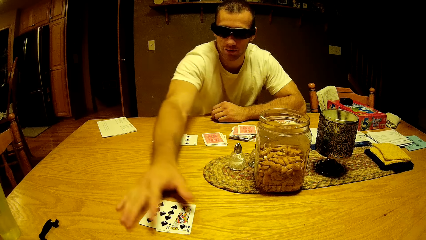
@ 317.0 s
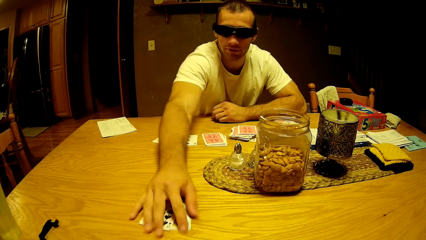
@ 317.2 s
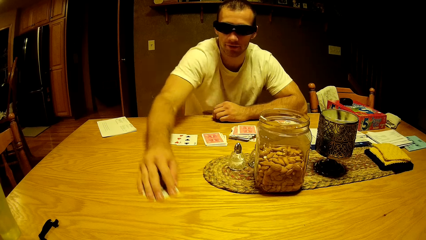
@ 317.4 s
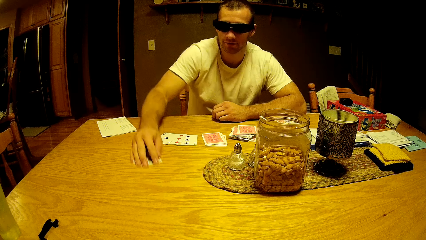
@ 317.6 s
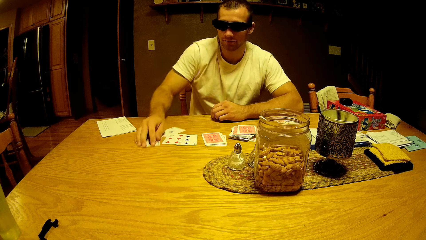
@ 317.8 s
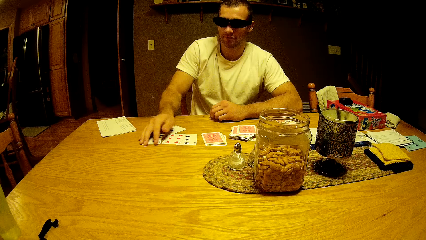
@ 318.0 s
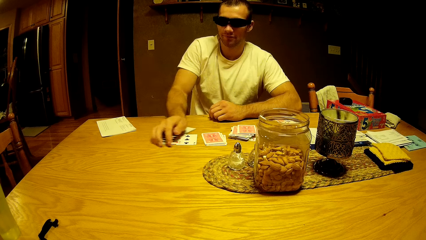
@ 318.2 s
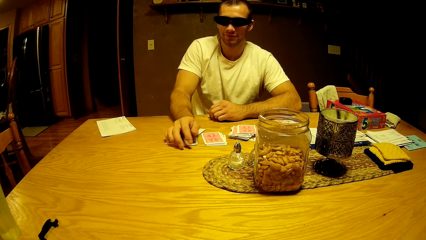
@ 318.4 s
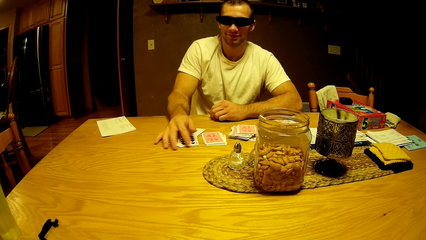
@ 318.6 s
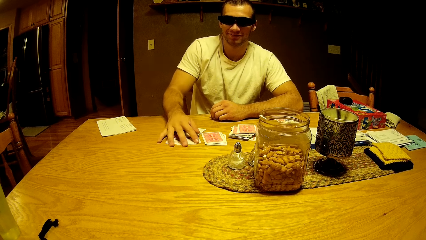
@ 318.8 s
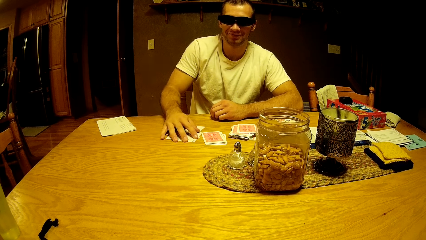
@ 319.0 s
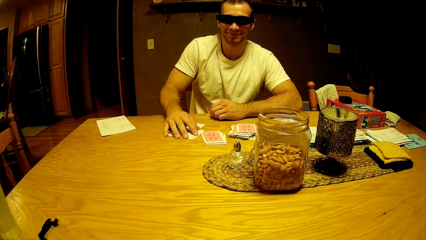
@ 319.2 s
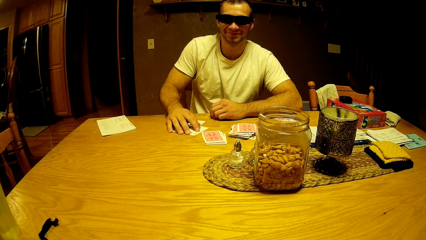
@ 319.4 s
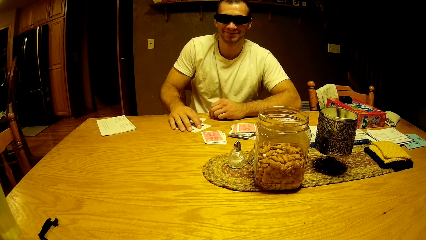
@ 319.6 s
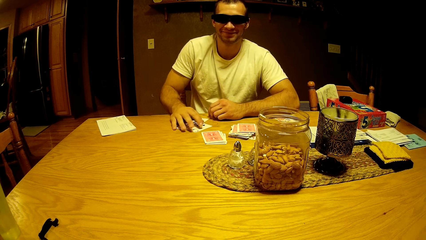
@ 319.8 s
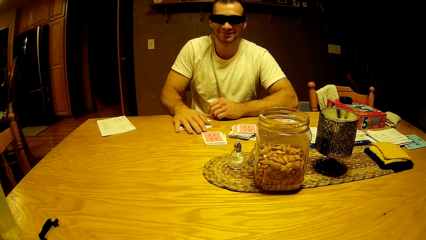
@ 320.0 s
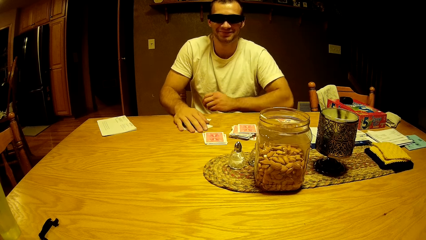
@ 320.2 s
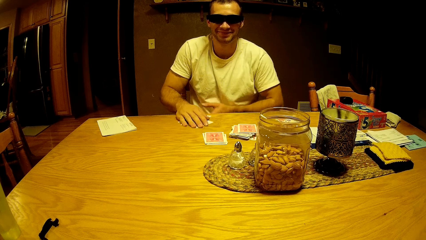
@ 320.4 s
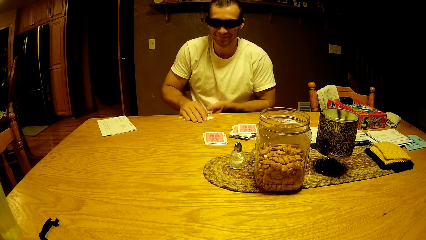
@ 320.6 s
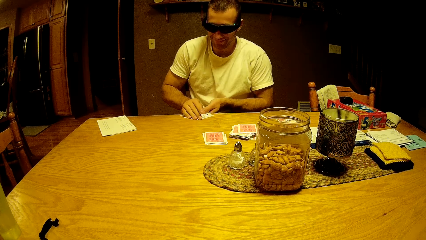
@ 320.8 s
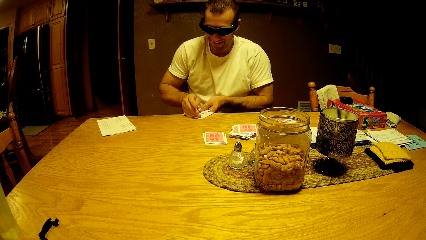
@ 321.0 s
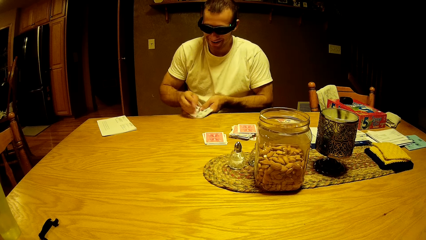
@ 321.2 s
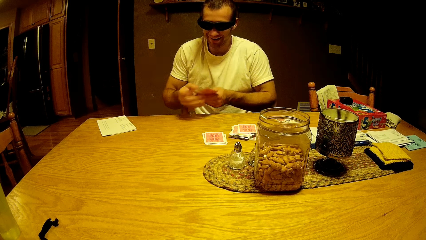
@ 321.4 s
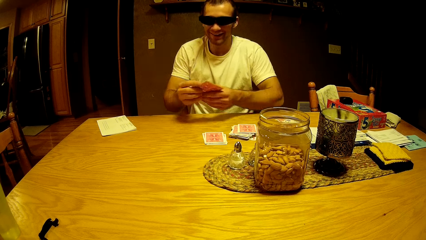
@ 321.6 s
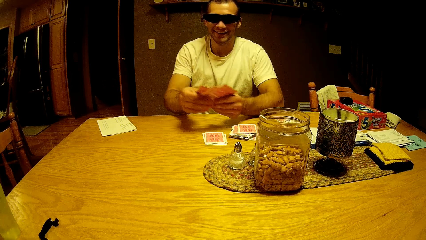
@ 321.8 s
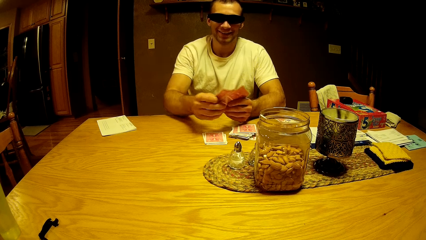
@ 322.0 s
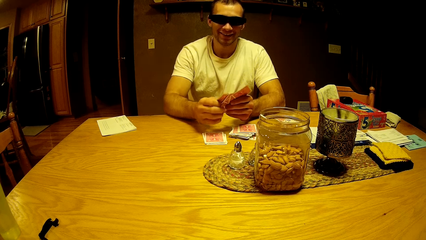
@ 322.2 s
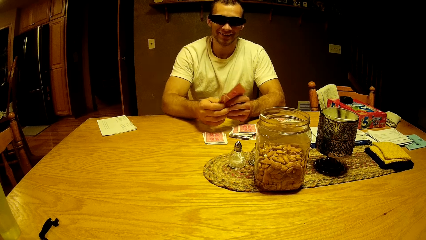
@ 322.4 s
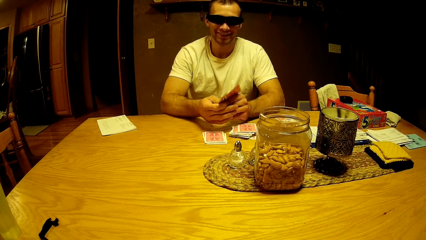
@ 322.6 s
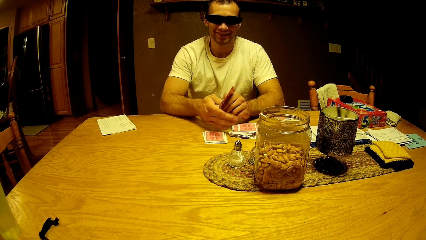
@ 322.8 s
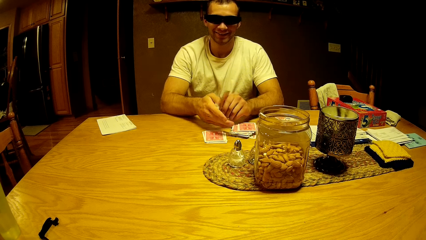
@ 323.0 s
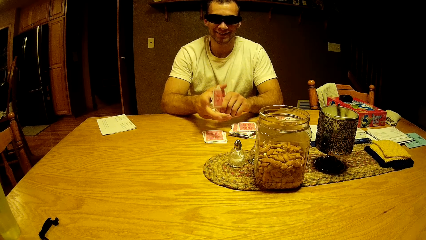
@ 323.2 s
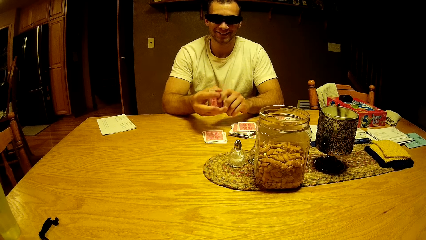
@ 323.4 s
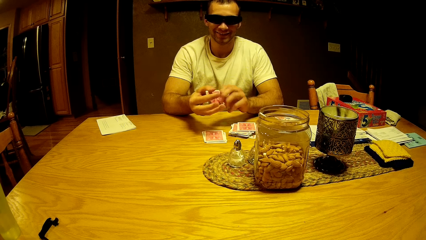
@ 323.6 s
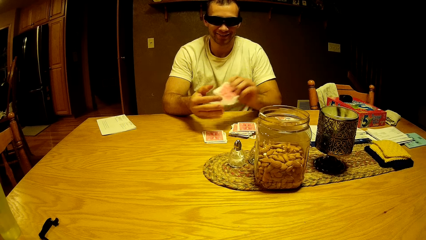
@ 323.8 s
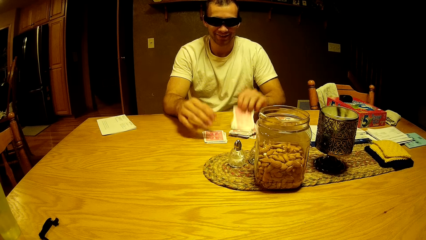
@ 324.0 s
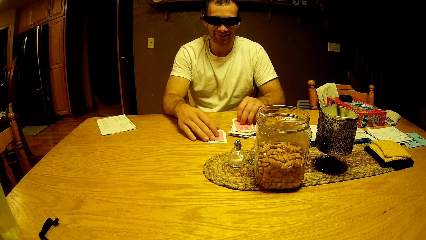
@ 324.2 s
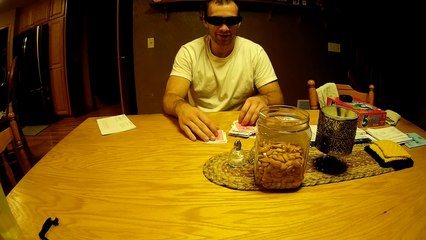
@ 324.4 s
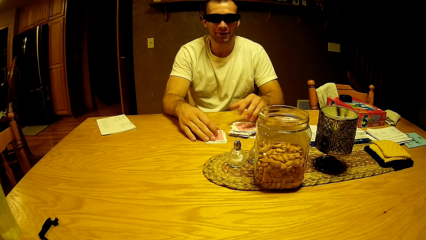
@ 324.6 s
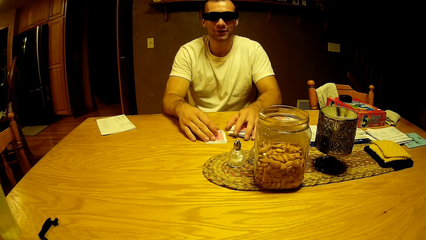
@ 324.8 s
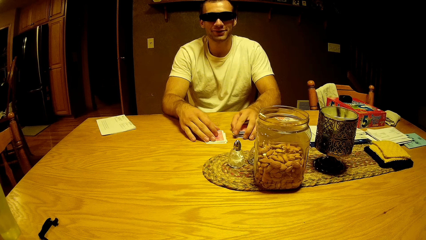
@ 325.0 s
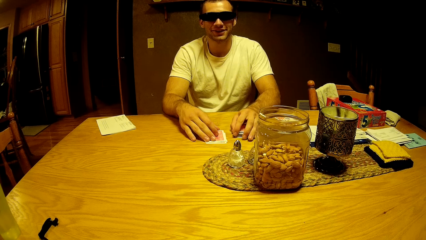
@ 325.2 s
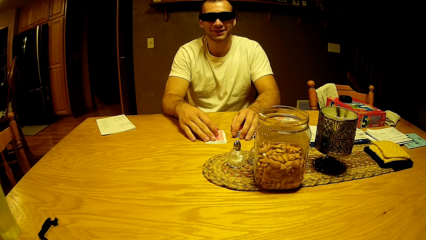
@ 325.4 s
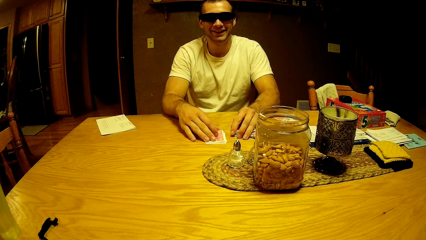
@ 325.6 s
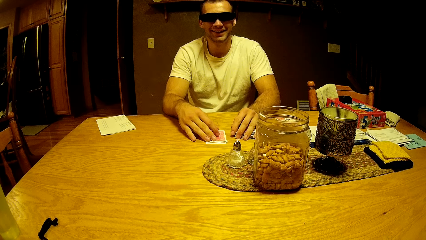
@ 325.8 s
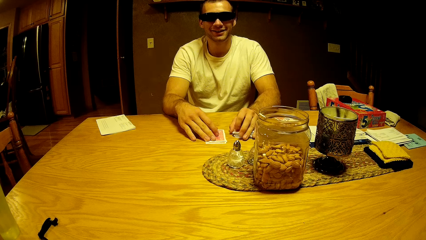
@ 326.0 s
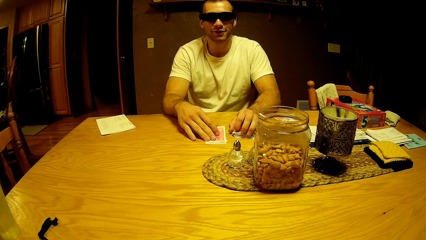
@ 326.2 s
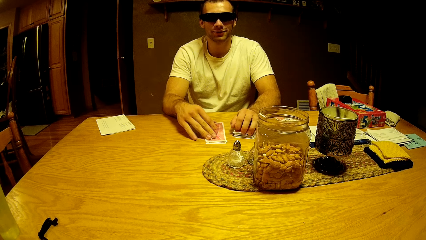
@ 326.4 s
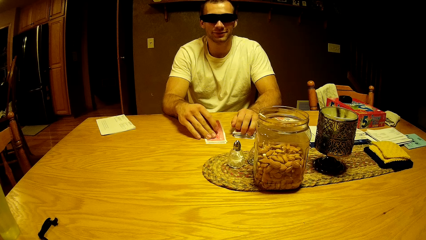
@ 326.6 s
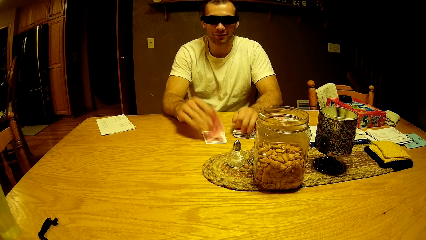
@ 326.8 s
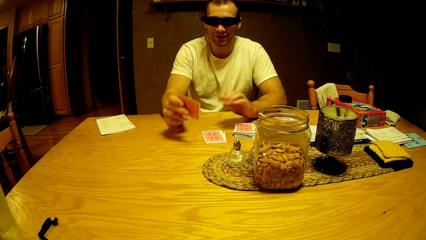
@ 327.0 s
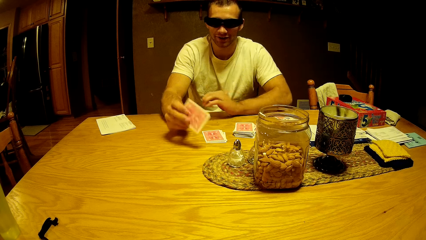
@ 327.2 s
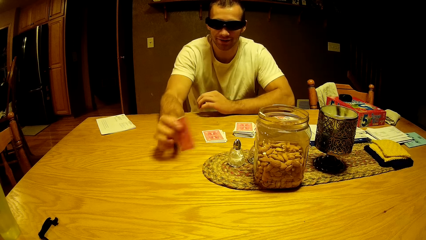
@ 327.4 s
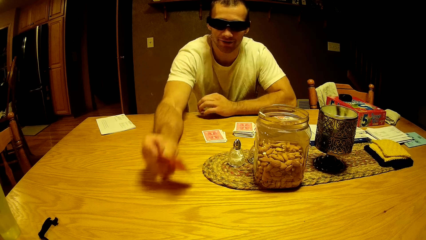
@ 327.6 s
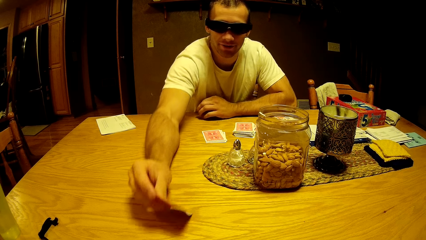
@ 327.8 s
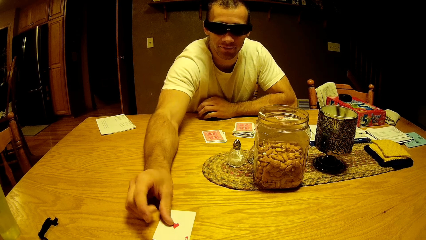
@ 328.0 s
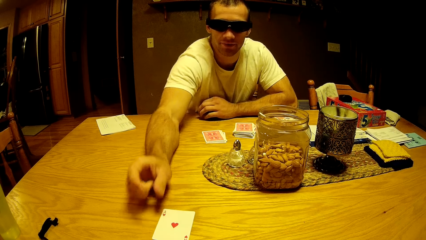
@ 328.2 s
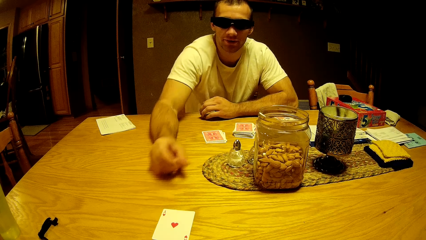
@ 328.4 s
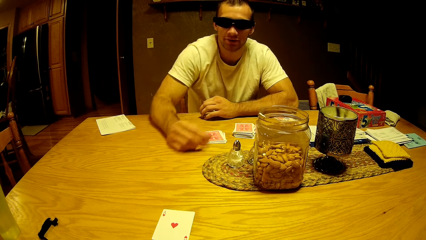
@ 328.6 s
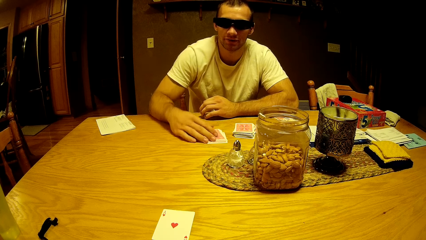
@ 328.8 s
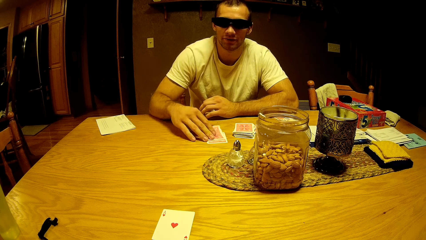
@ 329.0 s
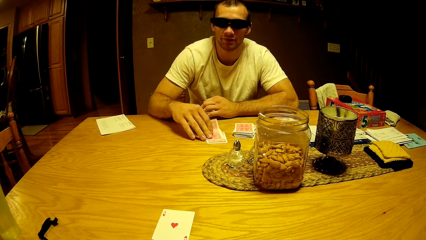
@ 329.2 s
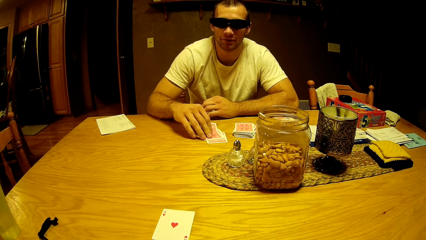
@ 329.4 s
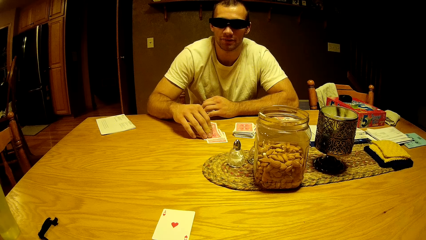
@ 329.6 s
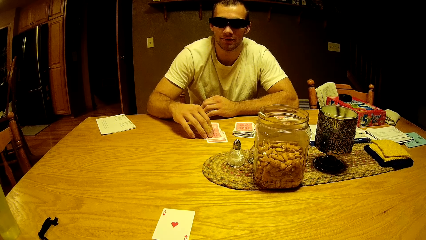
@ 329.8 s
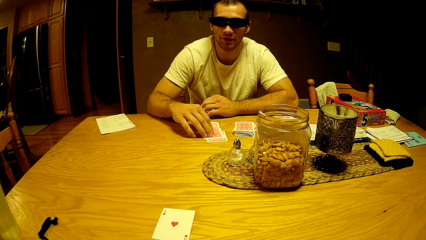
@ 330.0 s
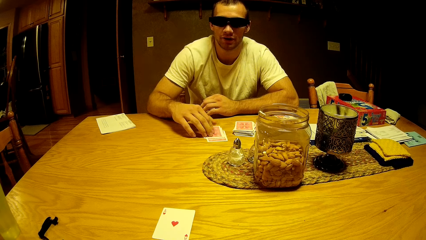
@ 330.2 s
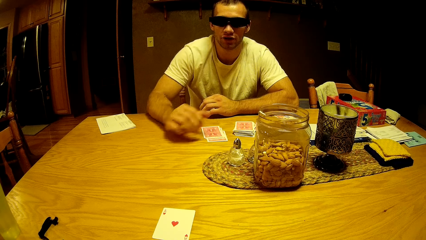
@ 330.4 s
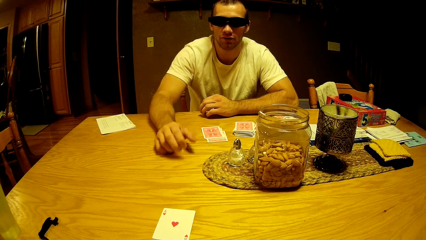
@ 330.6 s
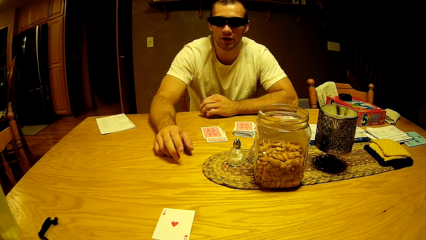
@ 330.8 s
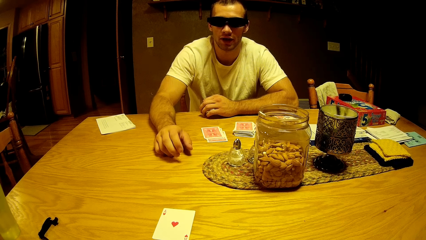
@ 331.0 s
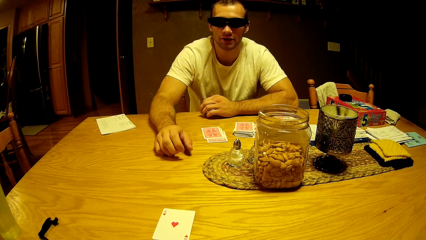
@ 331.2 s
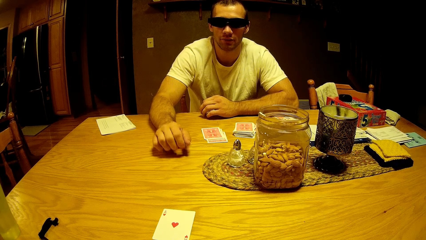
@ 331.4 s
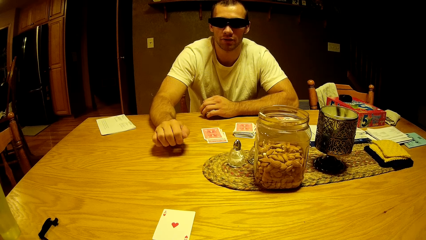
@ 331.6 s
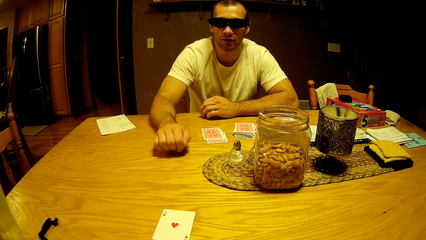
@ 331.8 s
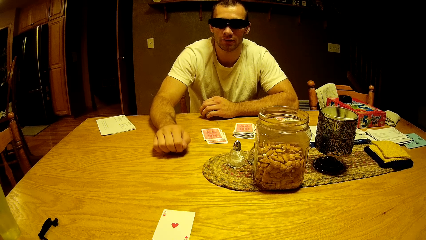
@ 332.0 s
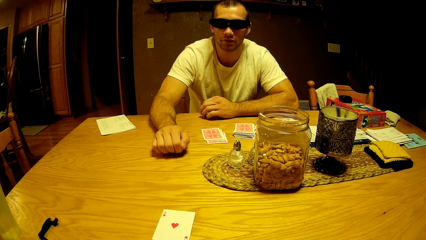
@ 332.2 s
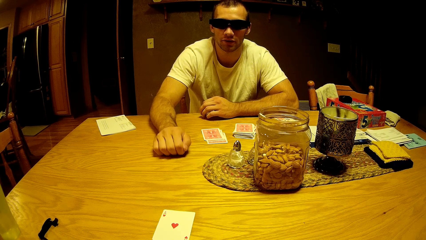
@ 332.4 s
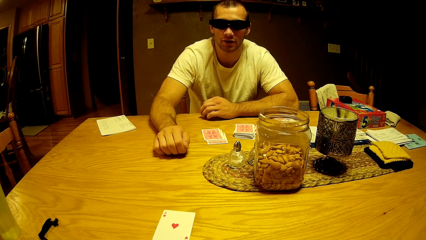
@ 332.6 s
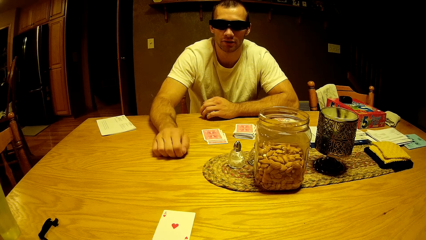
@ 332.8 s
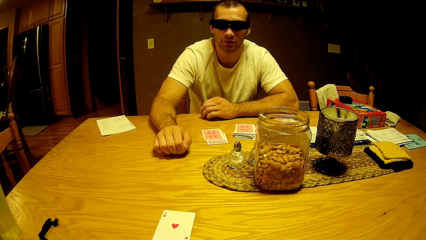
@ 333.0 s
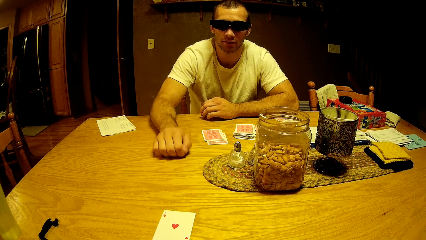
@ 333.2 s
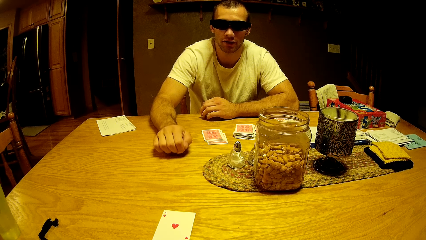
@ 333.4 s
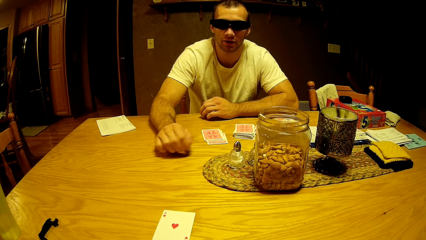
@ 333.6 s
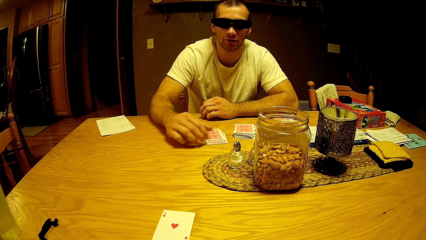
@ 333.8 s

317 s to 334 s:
A man drags cards on the table. The man collects the cards on the table. The man arranges the cards. The man puts down the cards. The man plays a card game. The man picks a card from the table and puts the card on the table. The man flips fingers on the table.
